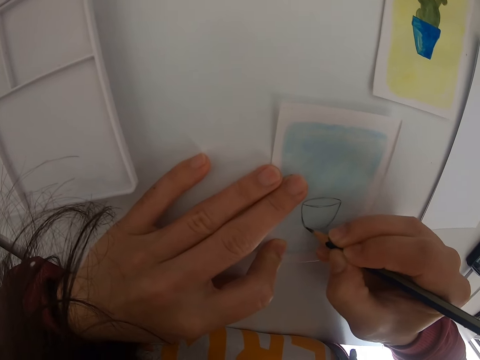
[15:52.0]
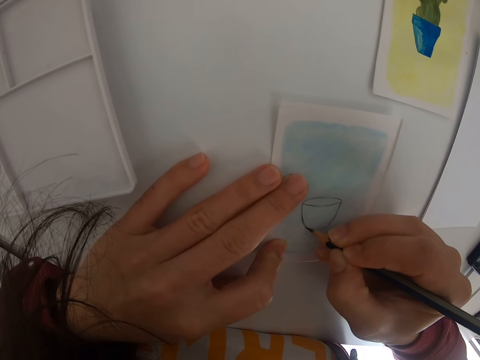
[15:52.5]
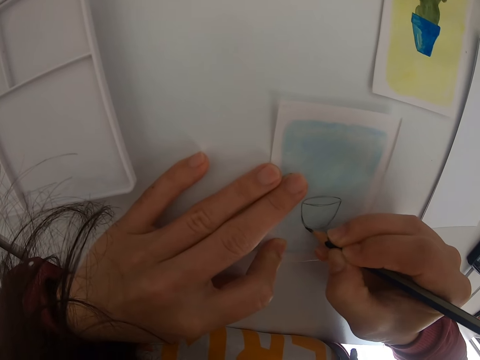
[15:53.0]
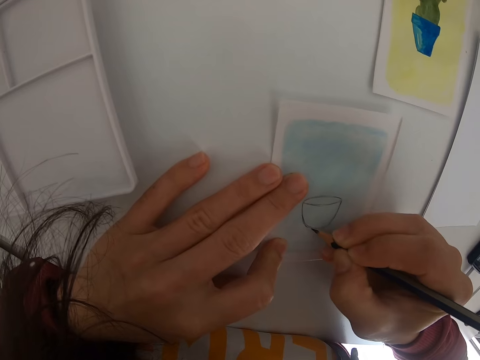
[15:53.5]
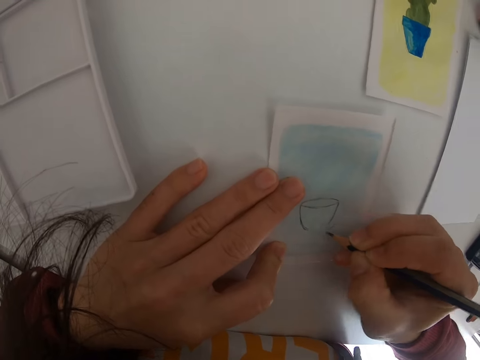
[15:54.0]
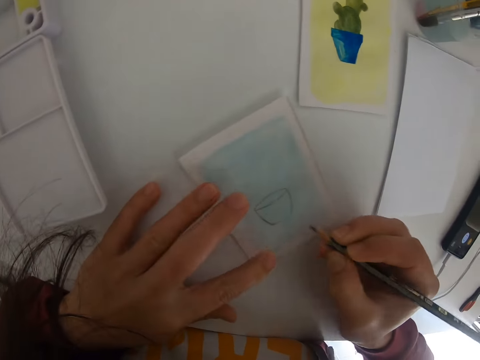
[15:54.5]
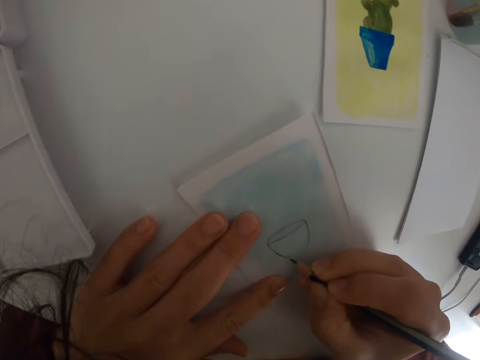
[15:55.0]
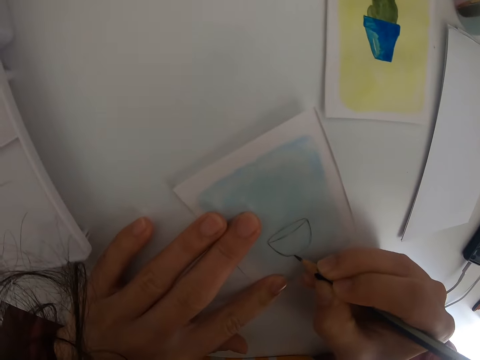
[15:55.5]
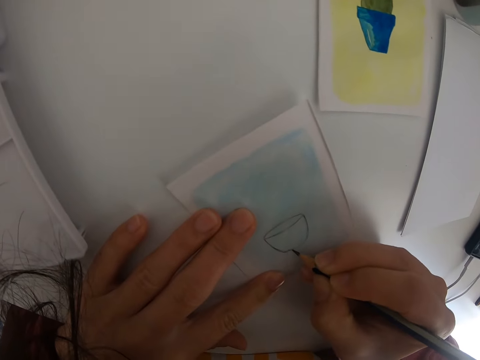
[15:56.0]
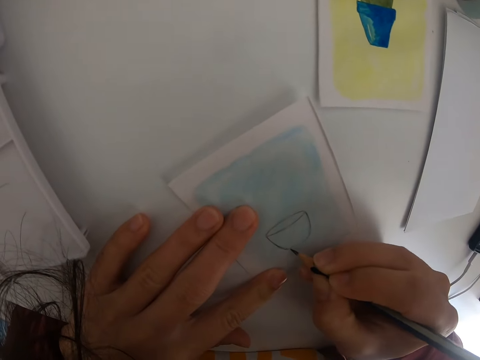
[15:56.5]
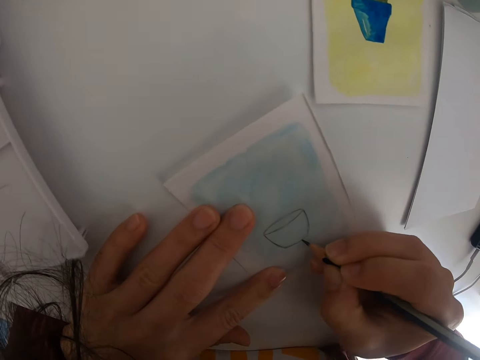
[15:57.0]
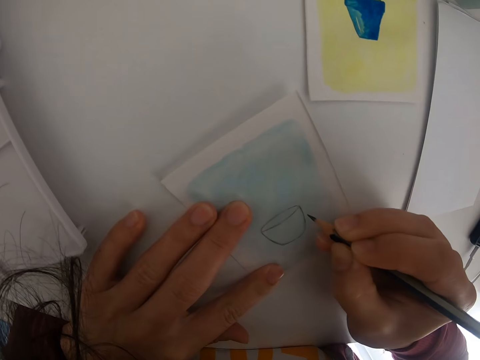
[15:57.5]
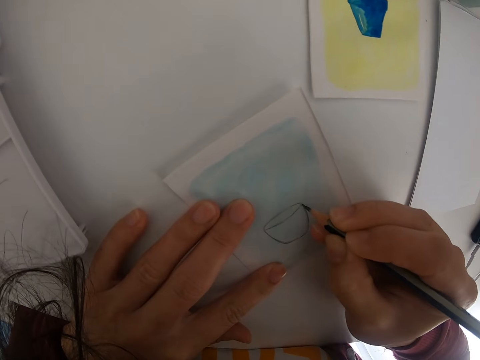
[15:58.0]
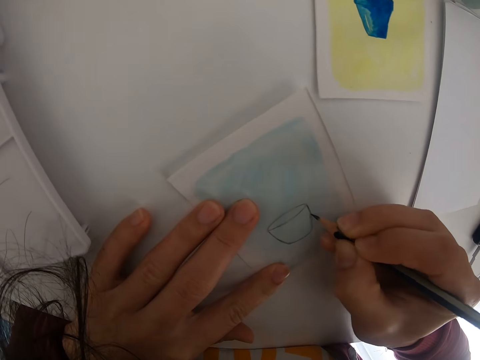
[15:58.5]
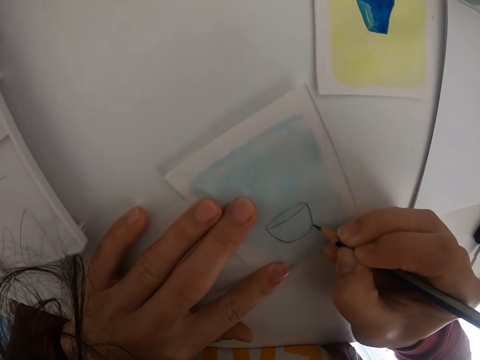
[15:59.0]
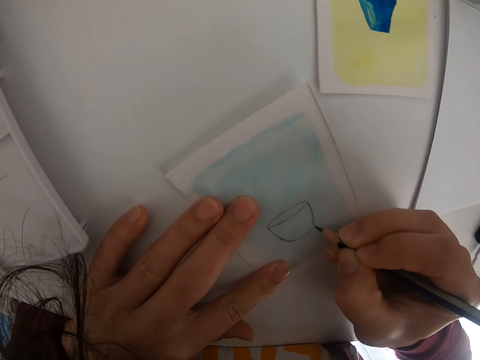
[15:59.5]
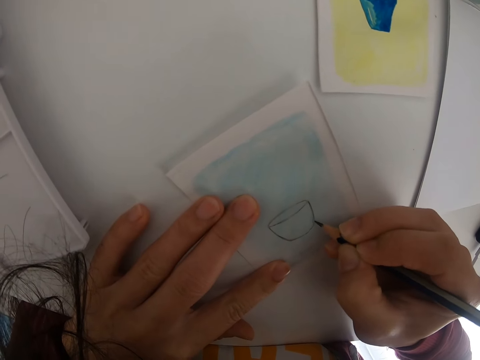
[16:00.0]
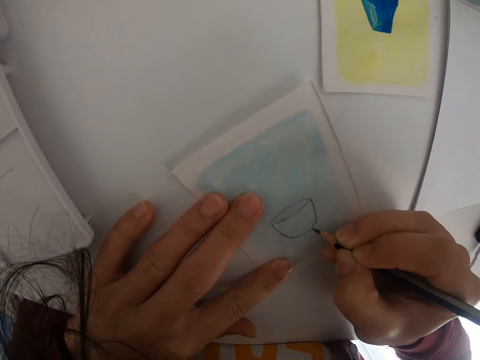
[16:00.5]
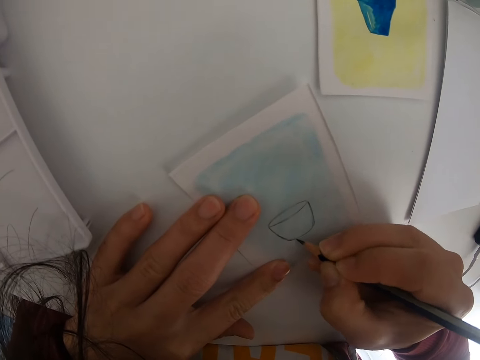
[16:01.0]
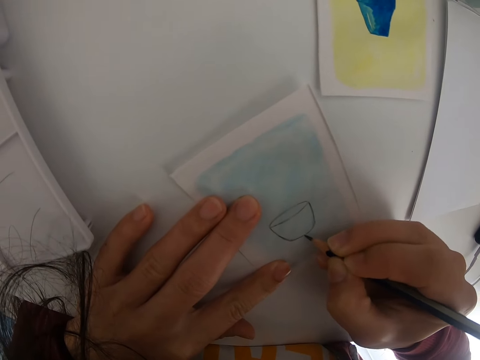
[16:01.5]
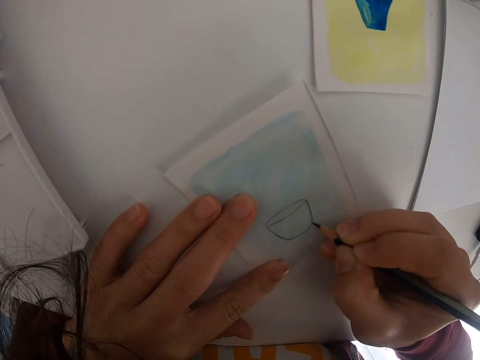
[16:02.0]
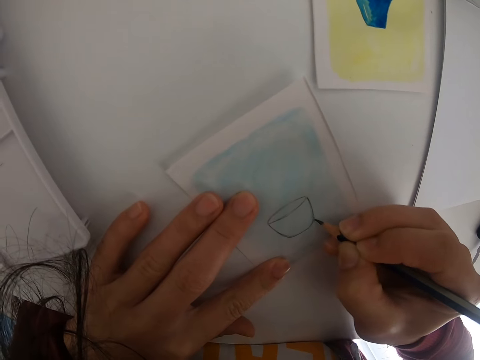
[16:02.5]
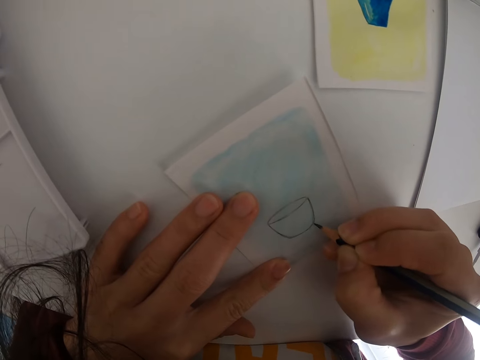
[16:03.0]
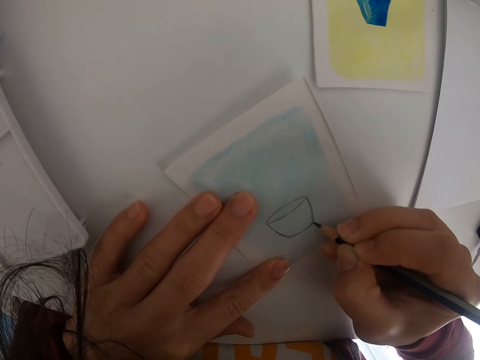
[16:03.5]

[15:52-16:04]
The camera wearer moves the paper. They draw on the drawing paper.

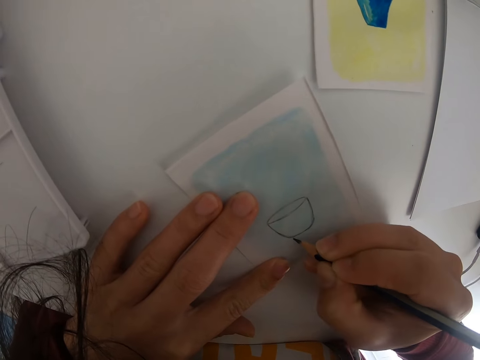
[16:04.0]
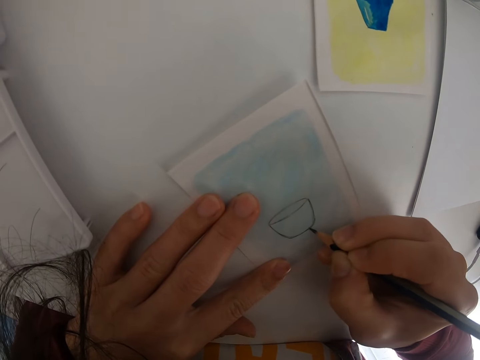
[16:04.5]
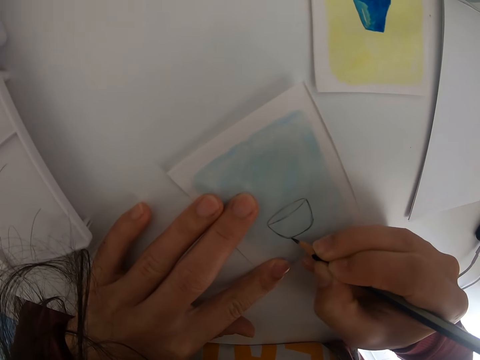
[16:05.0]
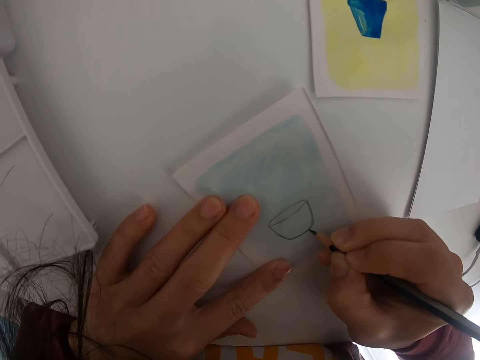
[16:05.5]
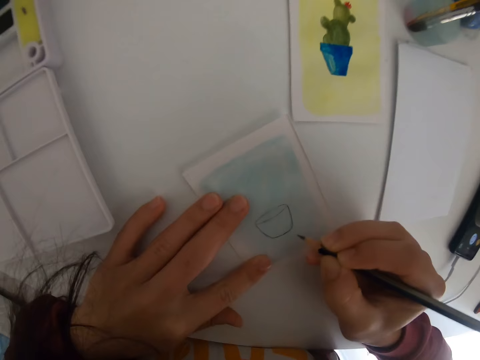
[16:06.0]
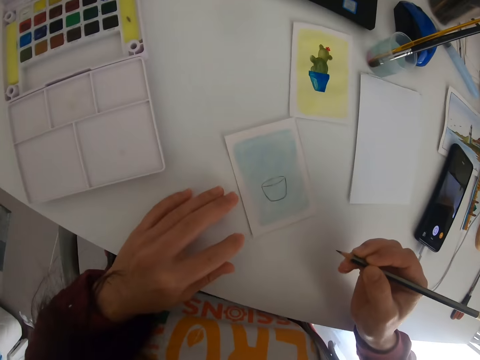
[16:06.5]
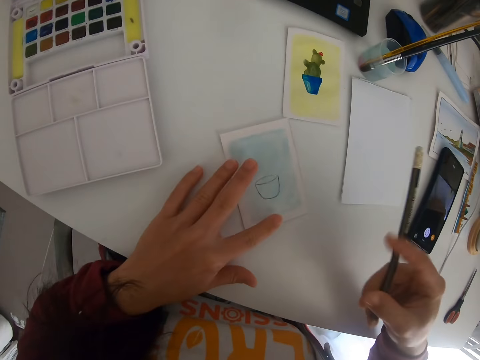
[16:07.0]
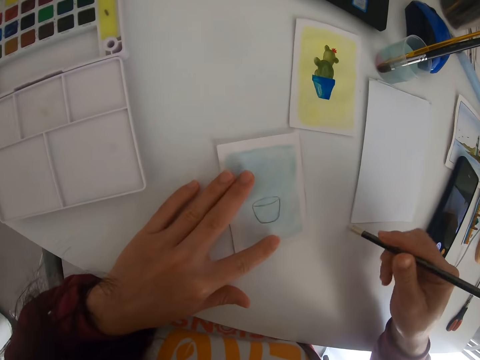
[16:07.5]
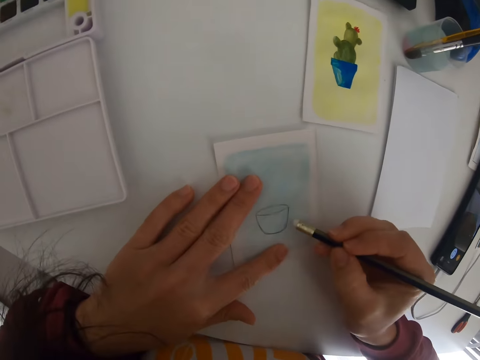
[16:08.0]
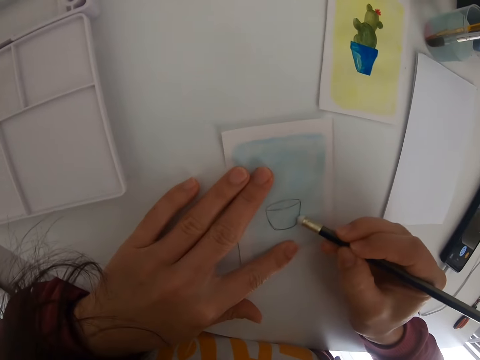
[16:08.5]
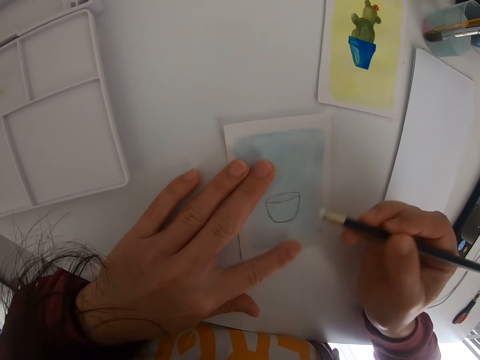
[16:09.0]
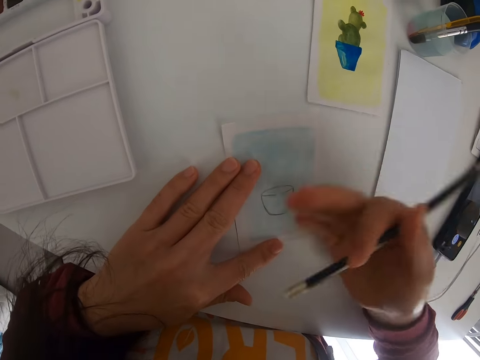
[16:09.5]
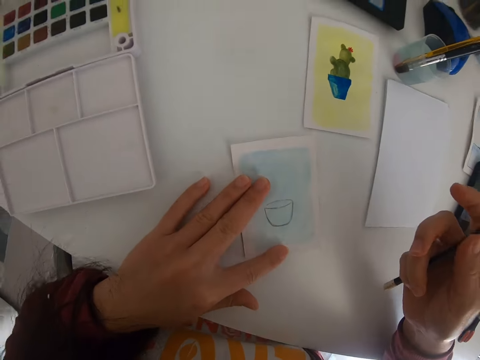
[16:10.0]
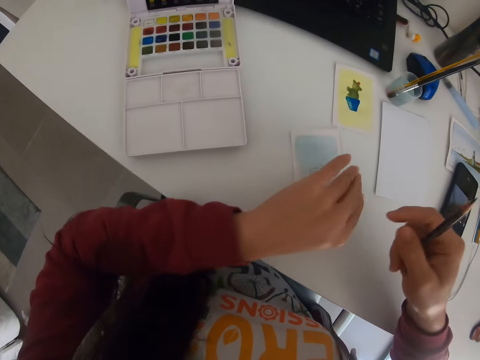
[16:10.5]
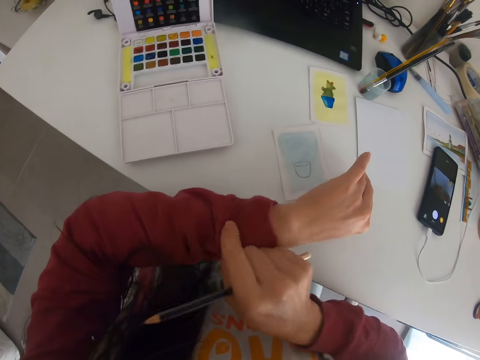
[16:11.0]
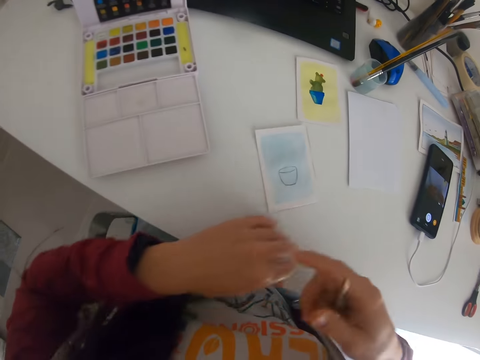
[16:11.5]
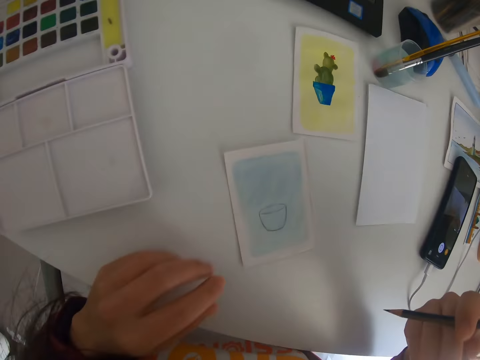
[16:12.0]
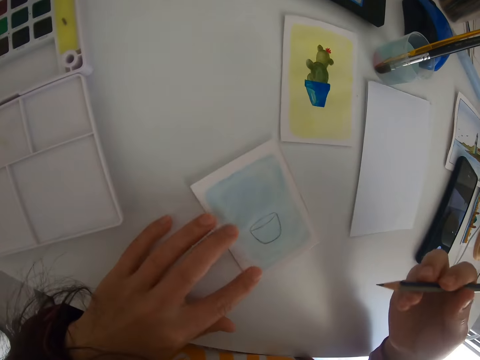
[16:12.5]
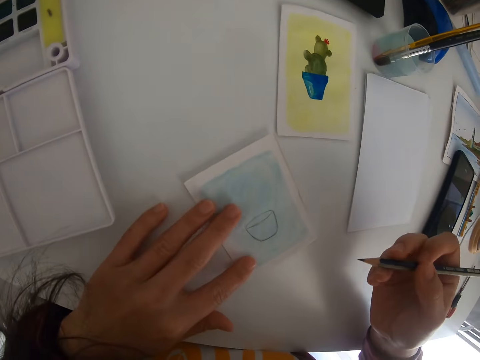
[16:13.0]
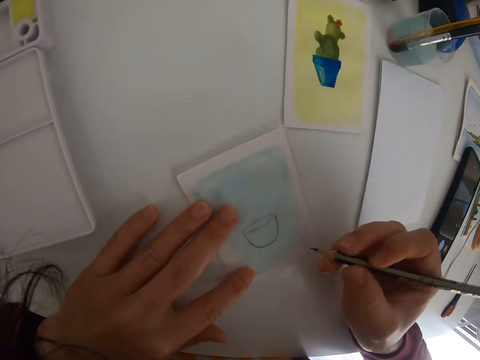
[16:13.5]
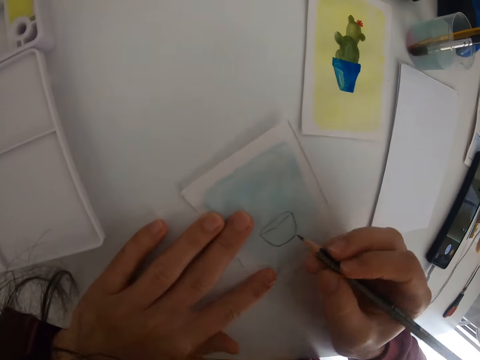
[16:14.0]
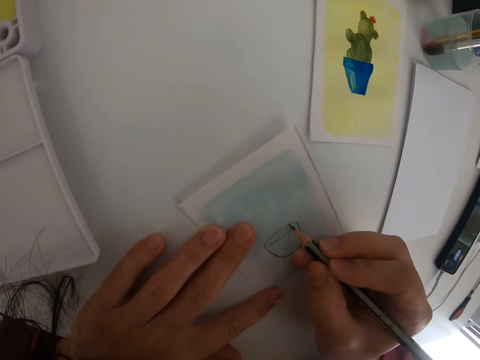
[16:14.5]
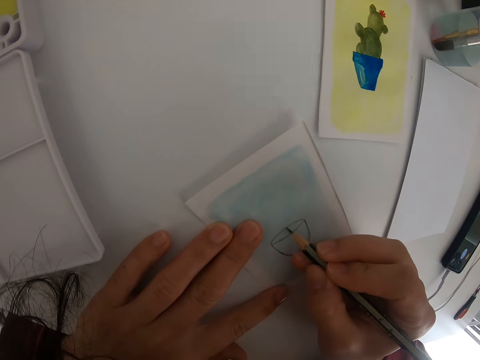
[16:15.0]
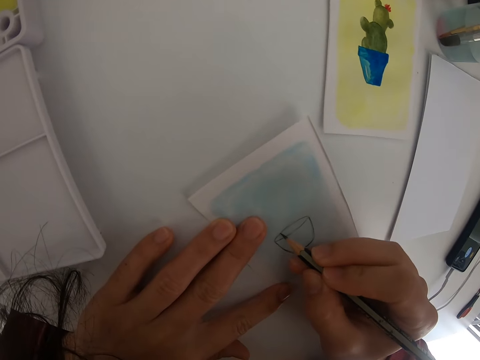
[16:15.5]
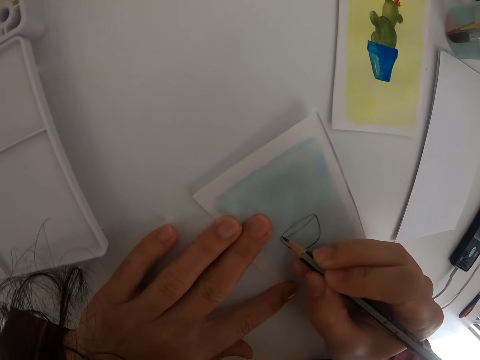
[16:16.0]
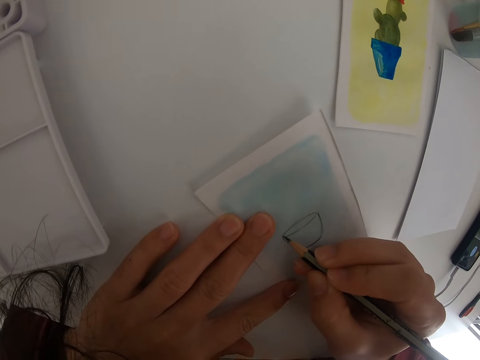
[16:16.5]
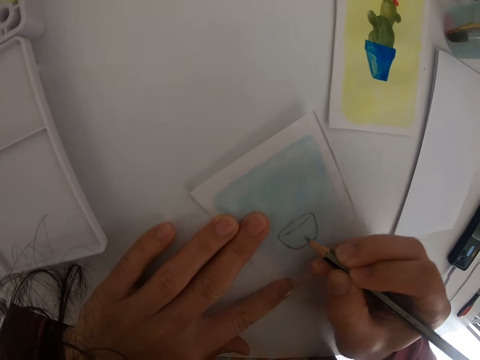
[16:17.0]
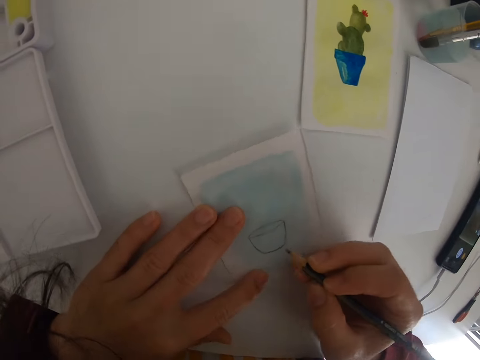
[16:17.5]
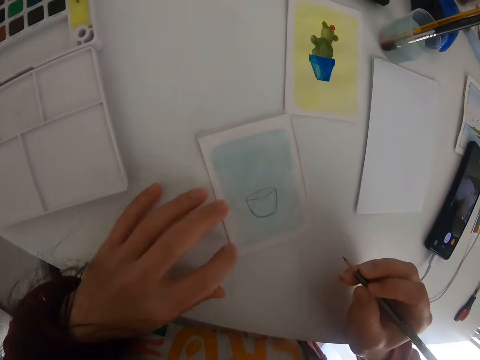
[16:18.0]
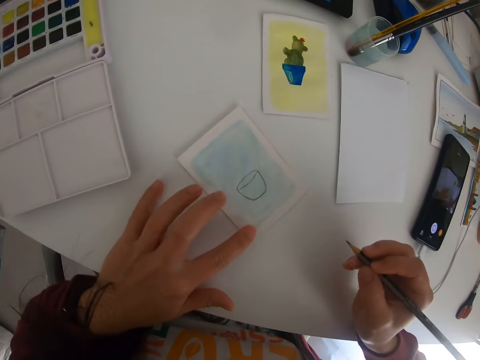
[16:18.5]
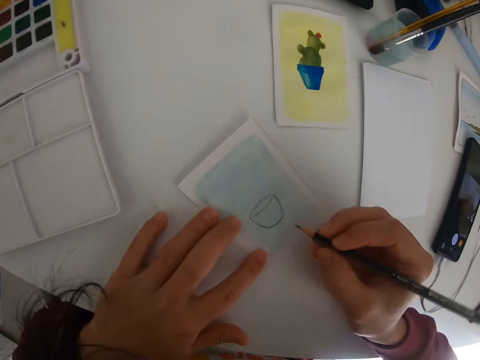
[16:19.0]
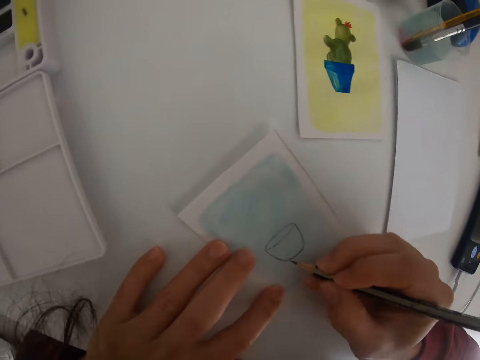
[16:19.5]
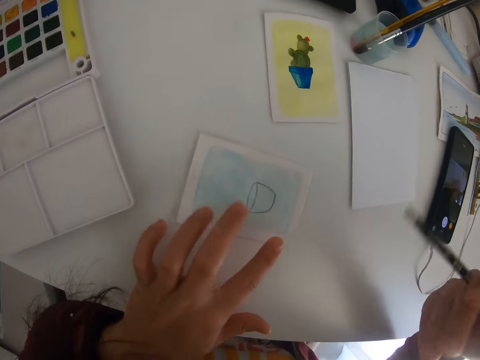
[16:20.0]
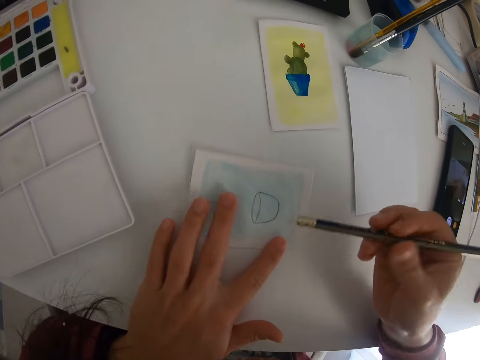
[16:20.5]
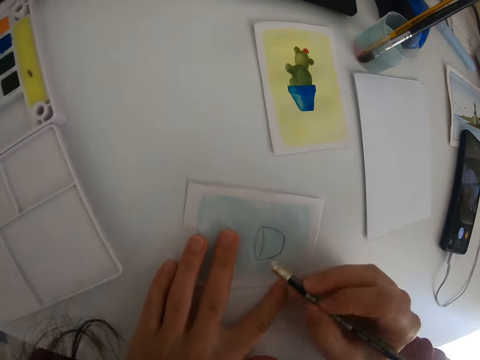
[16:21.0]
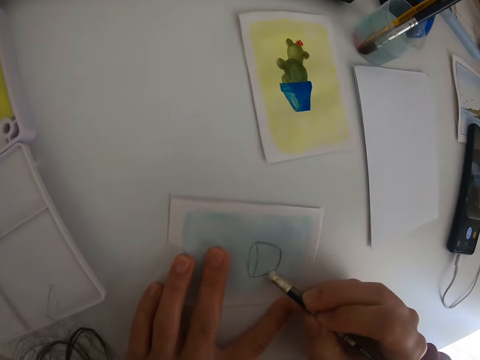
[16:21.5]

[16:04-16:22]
The camera wearer moves the hands. They move far from the piece of paper. They turn the pencil. They rub the drawing with the pencil rubber. They move the hand on the paper. They pull the t-shirt up. They check on the wrist watch. They move the hand. They move the paper. They hold down the piece of paper with the left hand. They draw on the piece of paper with the right hand. They lift the right hand. They move the hand. They move the piece of paper with the left hand. They move the hand. They turn the pencil. They erase a part of the drawing.
